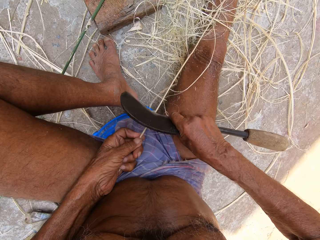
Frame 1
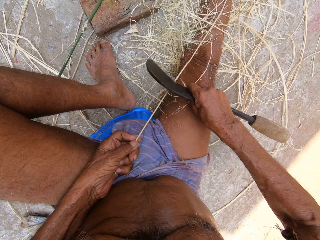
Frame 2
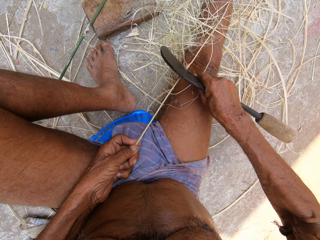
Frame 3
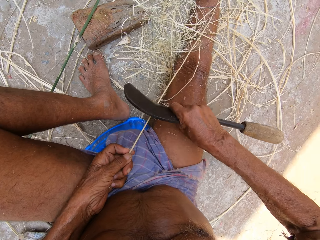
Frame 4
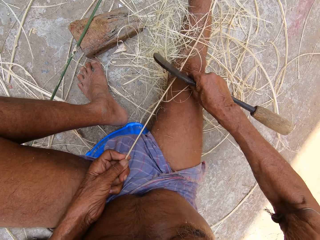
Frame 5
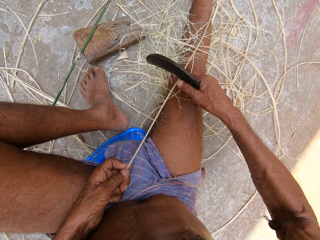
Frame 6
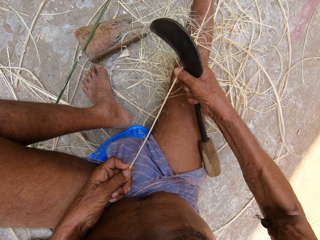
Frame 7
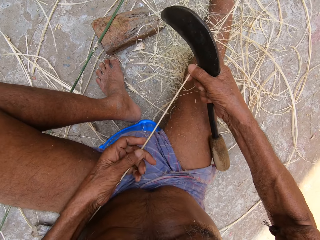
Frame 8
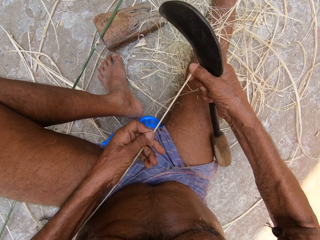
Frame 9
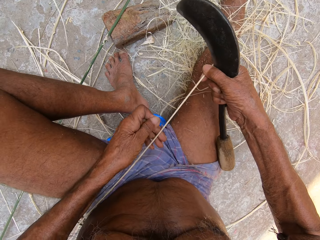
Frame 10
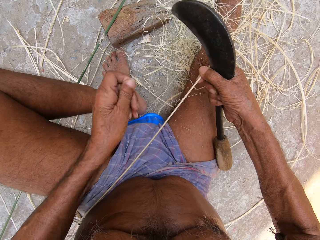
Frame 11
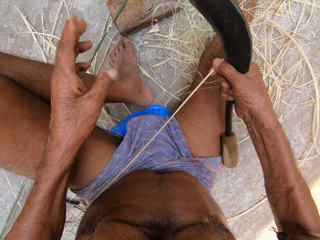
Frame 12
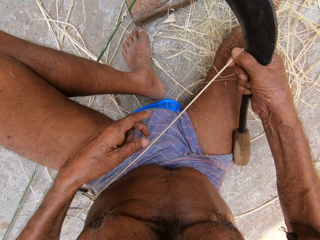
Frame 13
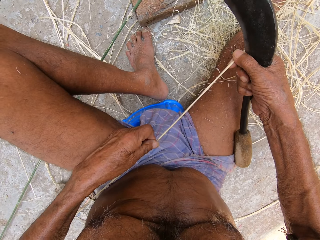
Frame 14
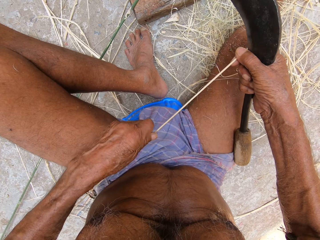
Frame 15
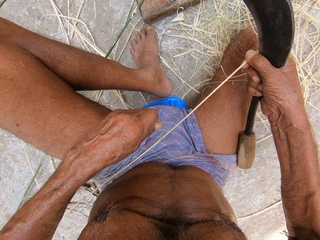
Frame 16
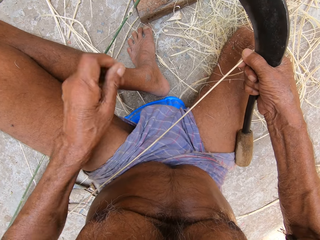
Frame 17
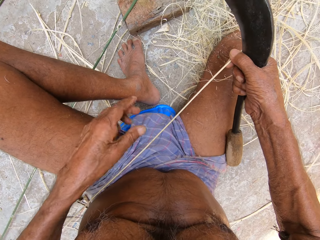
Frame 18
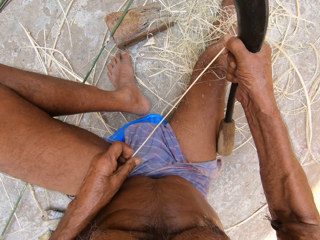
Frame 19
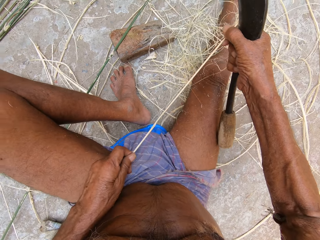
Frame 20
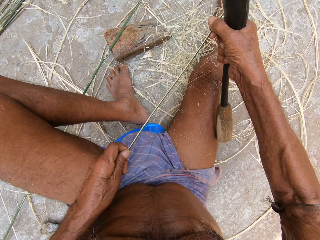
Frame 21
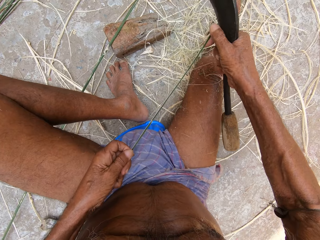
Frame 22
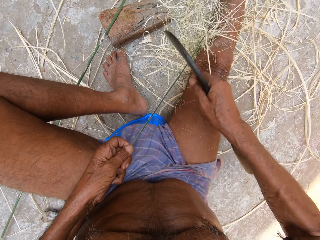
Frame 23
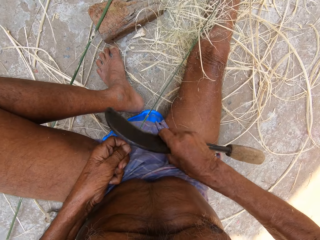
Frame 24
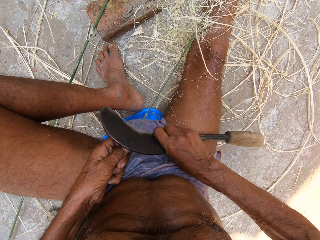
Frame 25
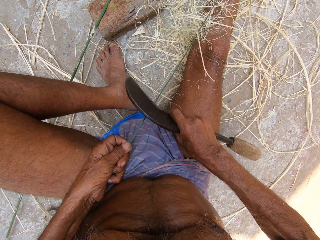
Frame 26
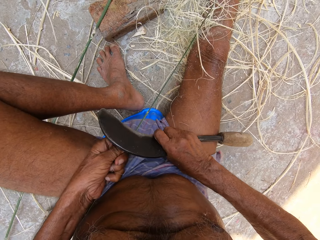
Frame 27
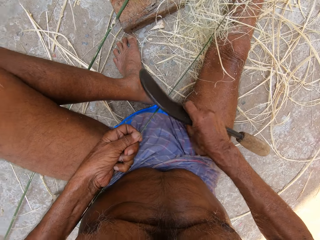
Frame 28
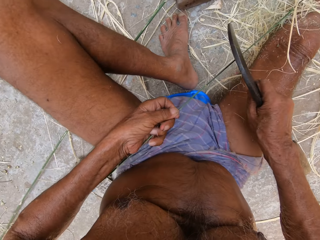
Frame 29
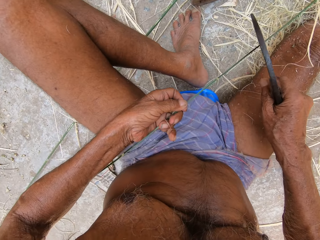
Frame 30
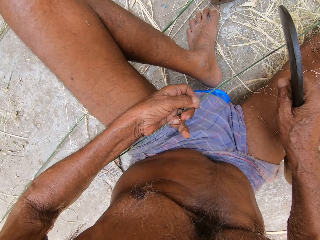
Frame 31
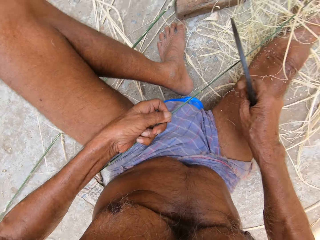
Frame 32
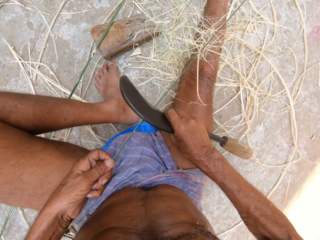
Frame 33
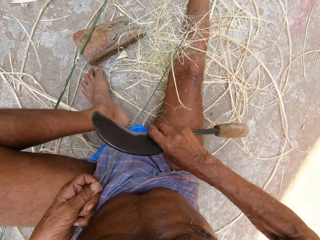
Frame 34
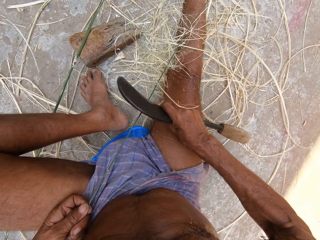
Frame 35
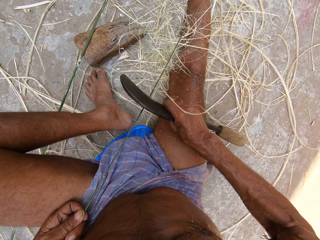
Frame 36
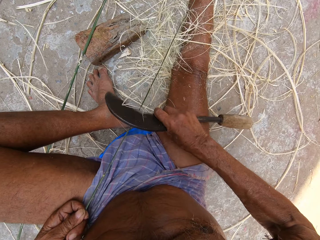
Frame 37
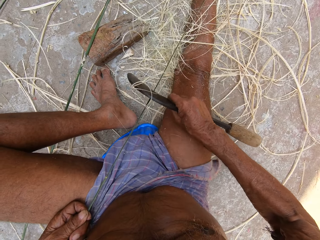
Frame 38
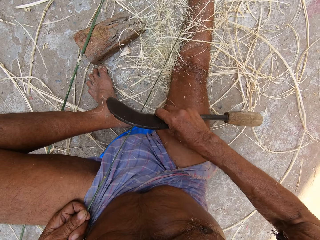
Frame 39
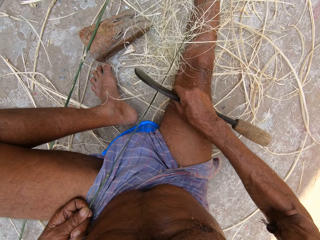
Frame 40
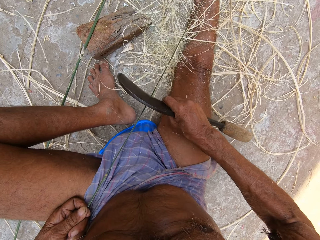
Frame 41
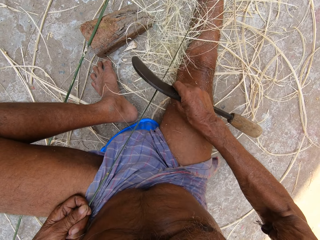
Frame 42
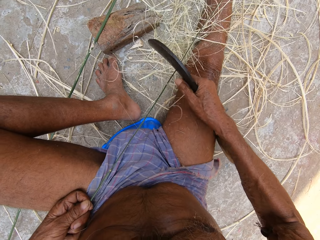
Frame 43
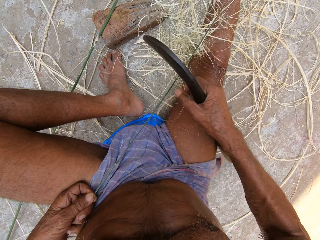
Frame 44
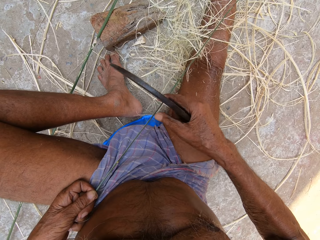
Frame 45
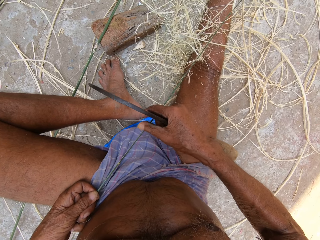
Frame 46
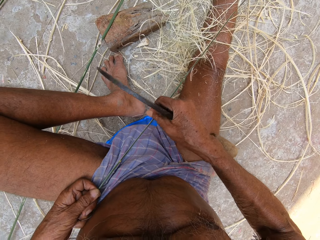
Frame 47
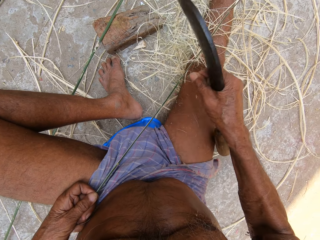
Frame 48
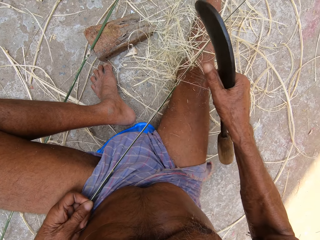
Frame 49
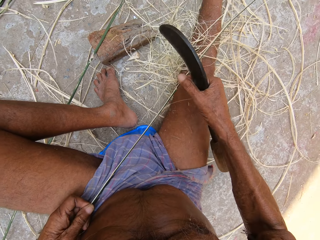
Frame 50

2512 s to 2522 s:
The camera wearer peels a stick with a sickle. They pull the thread. They peel the stick with the sickle.

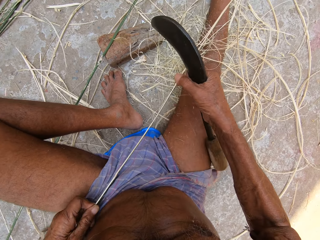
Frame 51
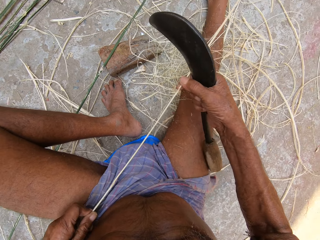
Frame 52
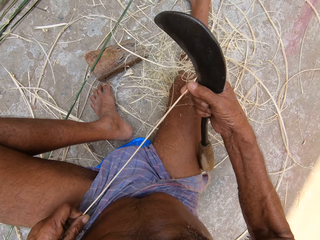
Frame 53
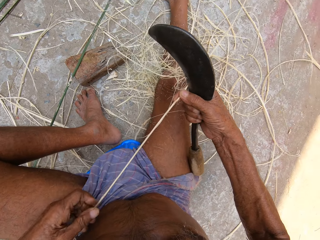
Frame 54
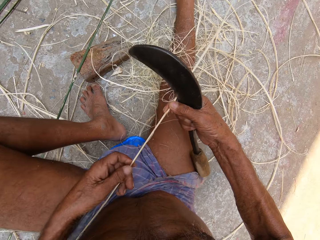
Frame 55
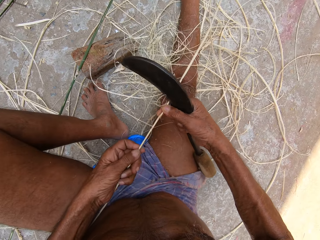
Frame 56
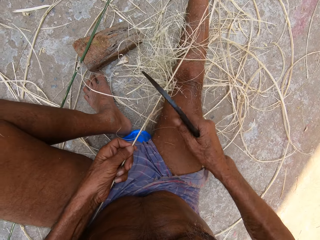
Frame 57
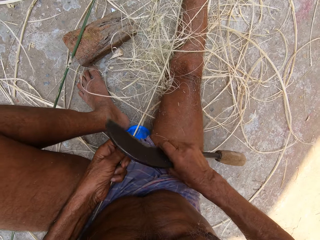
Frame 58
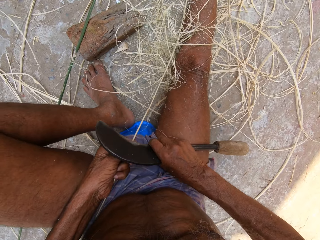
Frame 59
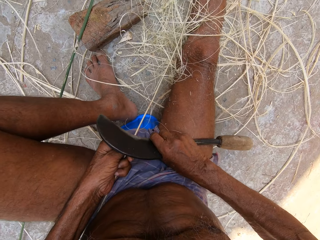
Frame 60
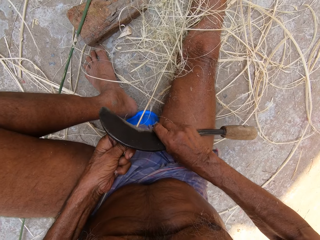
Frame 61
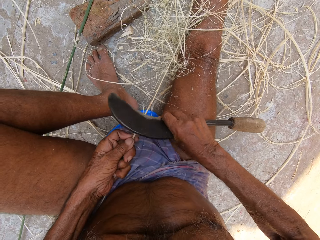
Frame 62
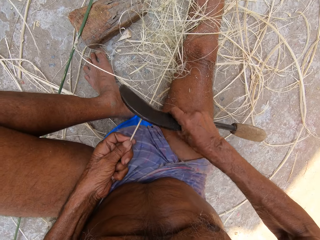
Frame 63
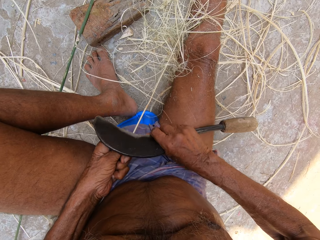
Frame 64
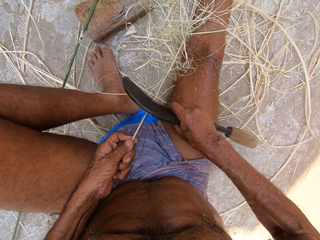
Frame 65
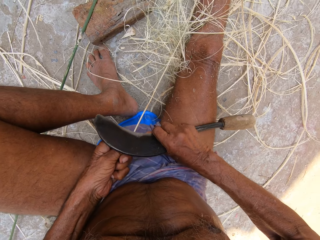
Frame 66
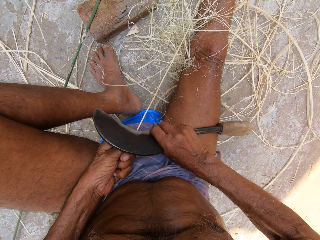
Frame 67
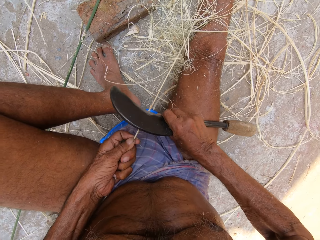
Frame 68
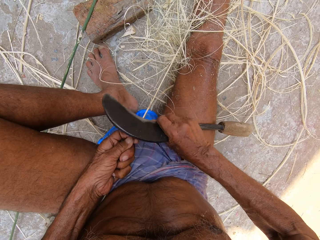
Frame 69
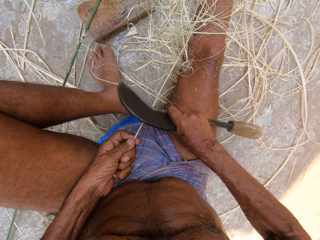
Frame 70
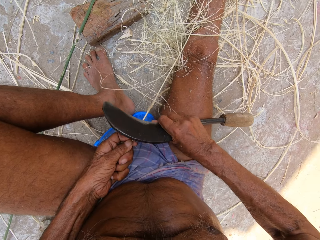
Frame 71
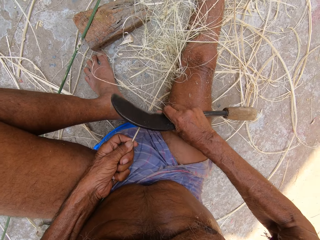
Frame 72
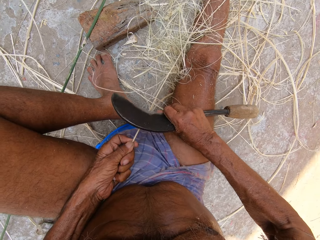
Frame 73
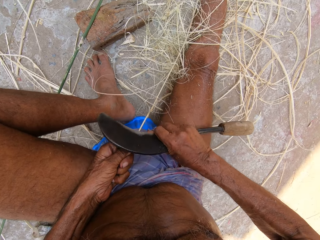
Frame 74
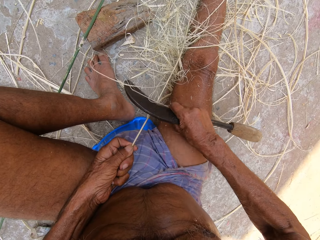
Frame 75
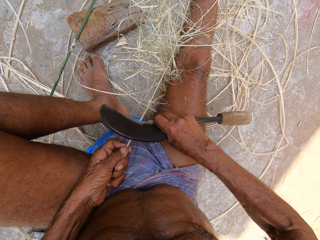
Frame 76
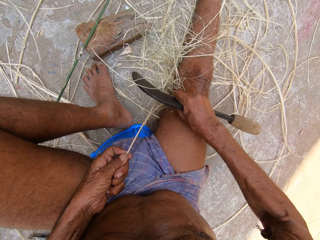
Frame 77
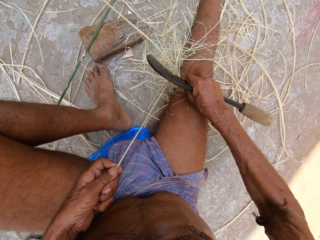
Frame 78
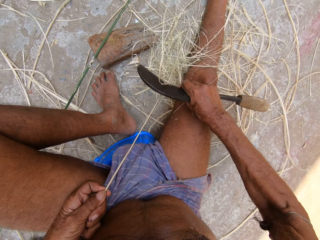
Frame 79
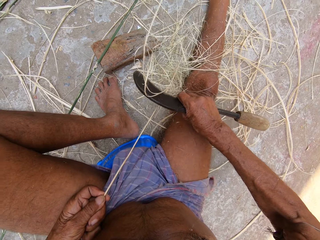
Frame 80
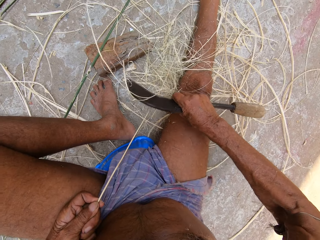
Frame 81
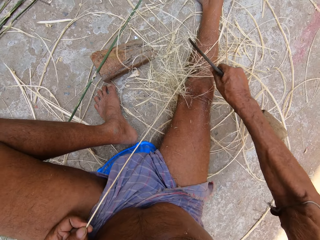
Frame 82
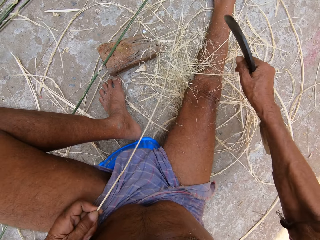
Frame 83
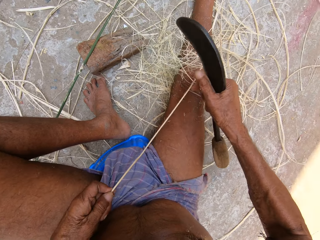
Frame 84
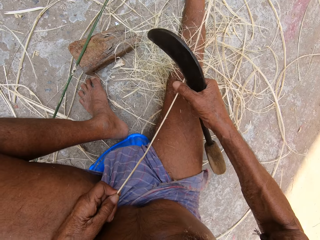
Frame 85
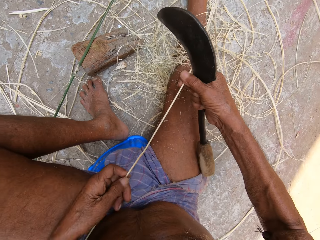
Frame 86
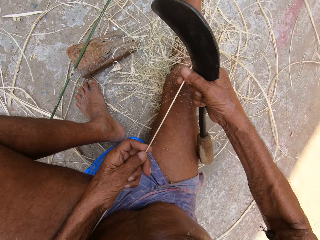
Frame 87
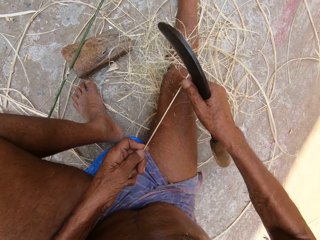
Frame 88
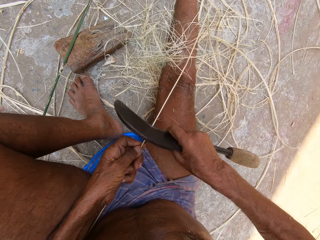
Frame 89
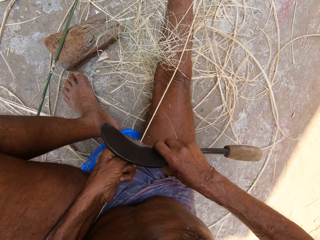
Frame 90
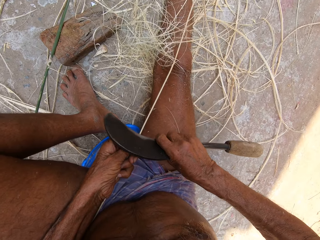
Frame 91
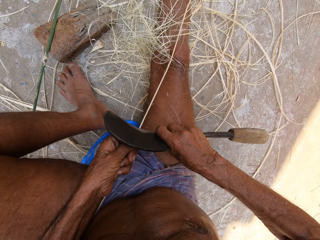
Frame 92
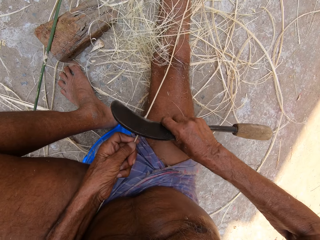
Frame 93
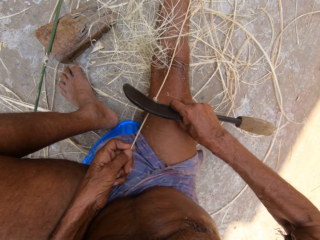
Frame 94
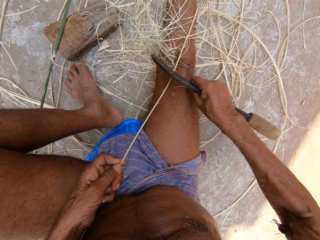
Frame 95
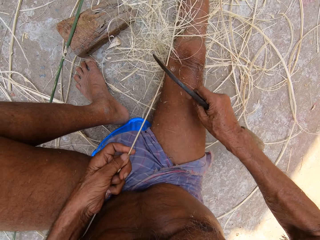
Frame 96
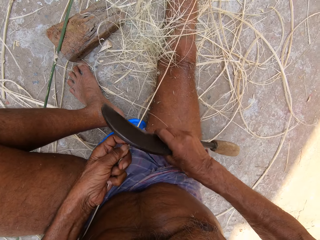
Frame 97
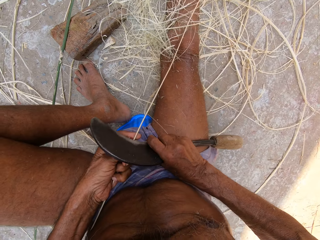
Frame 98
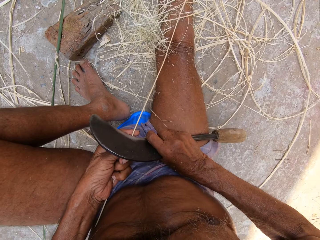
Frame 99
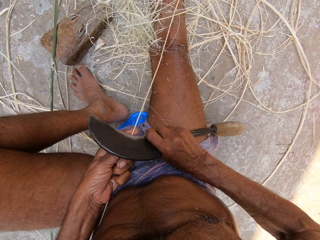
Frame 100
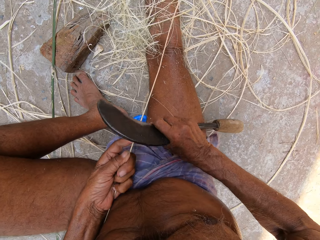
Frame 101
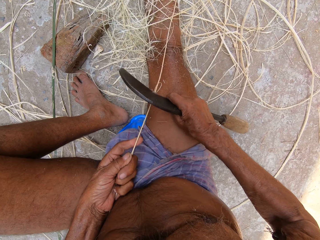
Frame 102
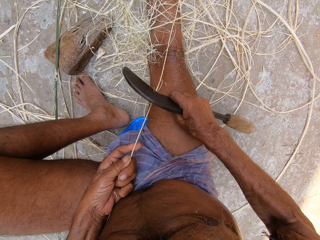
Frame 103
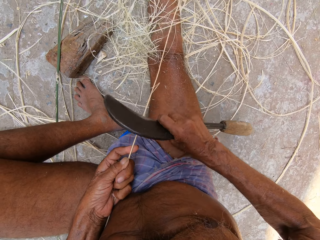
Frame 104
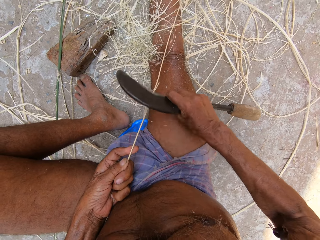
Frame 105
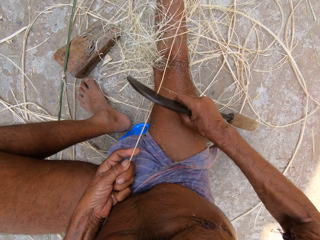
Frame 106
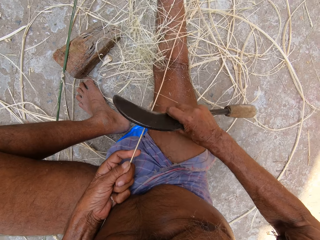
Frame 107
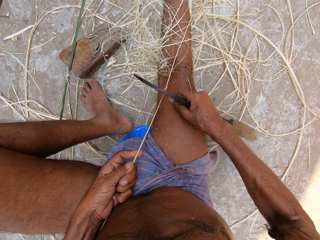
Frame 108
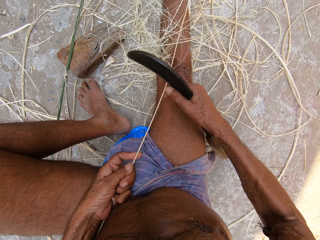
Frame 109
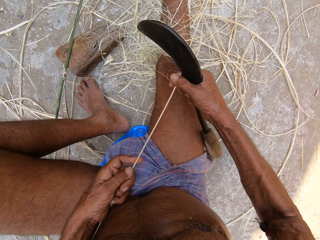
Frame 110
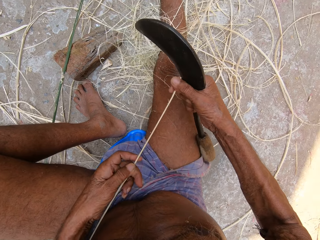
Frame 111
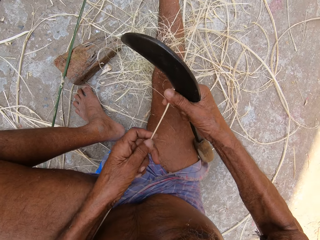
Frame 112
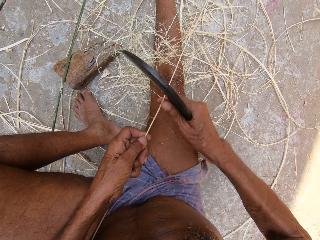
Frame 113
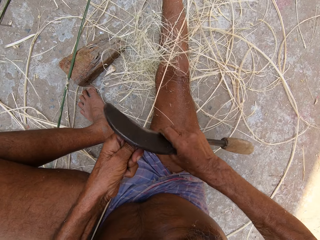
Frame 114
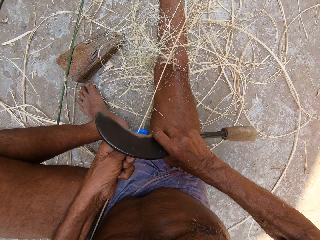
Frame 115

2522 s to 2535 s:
The camera wearer peels a stick with a sickle. They peel the stick with the sickle repeatedly.
